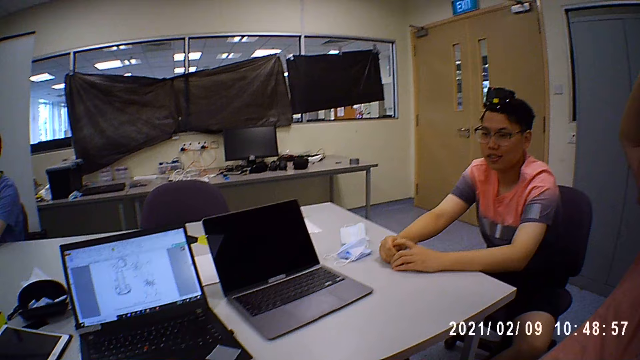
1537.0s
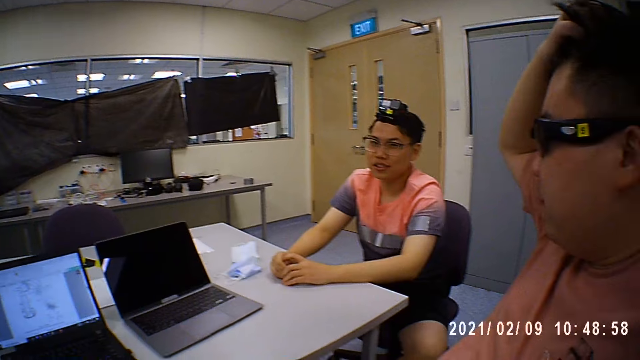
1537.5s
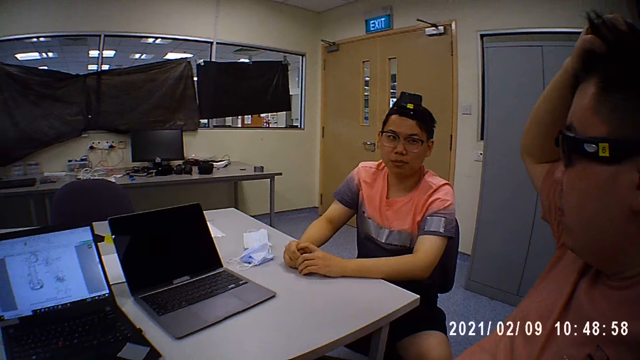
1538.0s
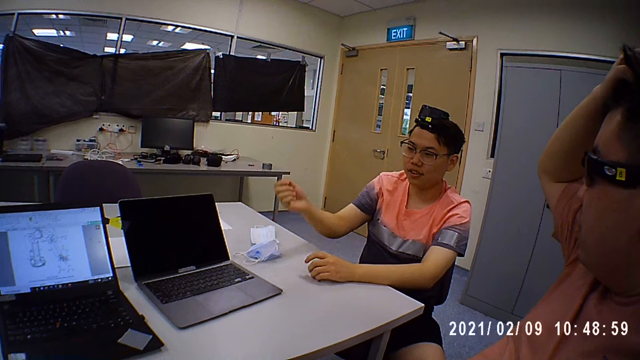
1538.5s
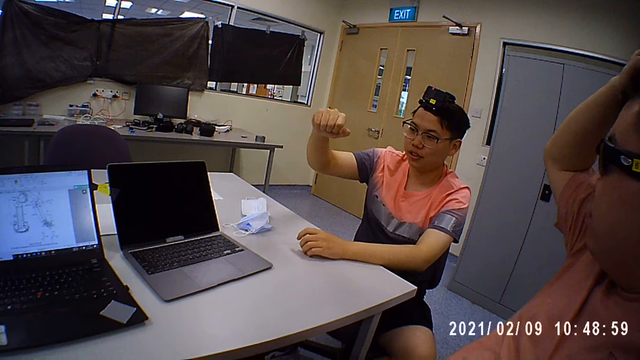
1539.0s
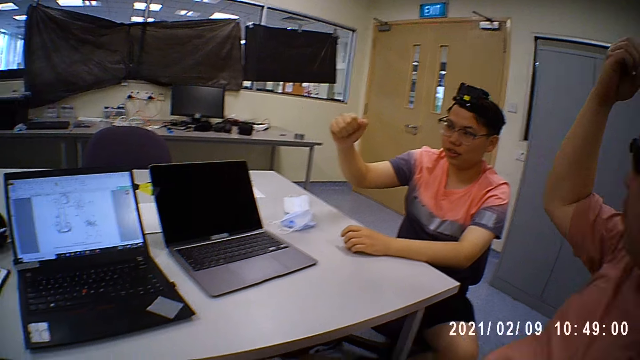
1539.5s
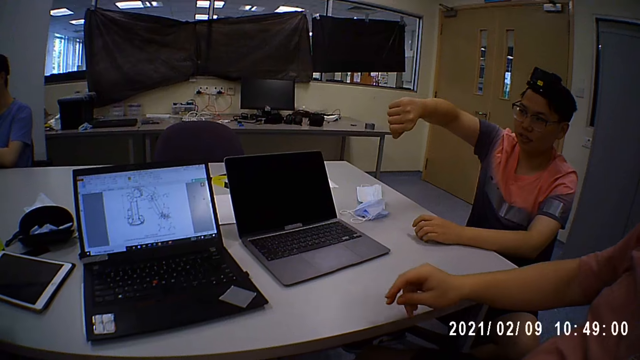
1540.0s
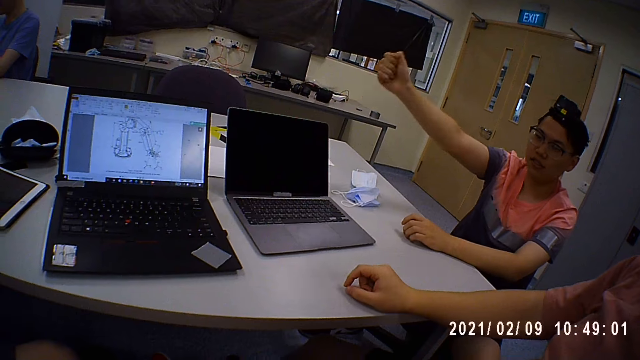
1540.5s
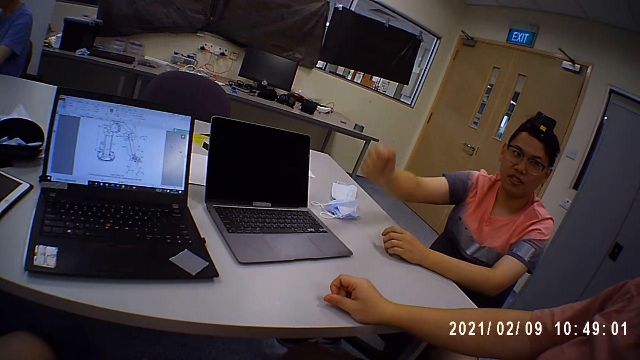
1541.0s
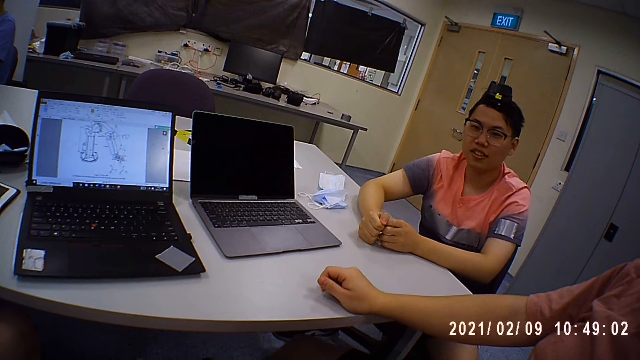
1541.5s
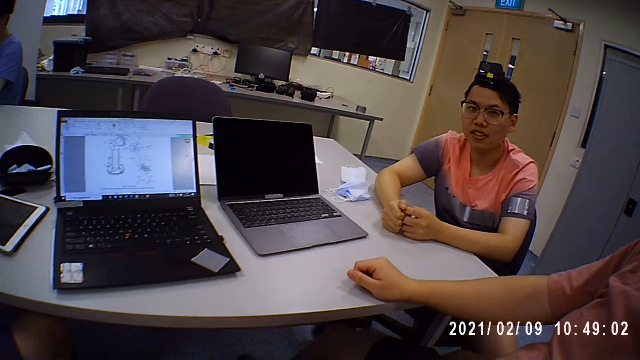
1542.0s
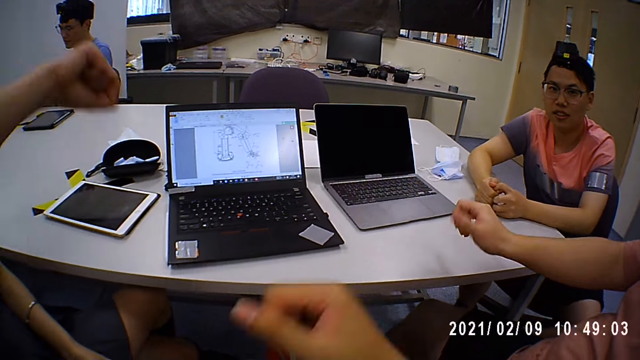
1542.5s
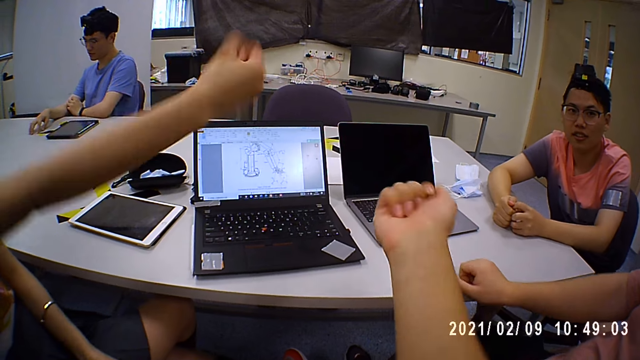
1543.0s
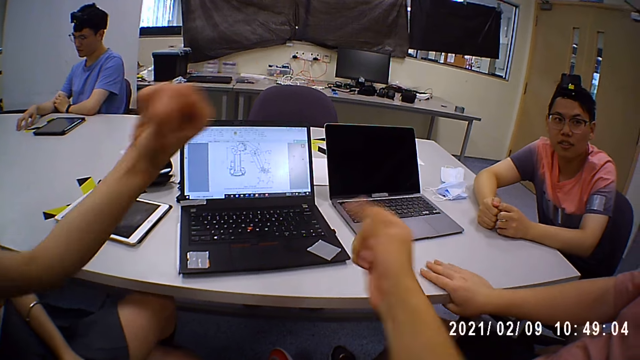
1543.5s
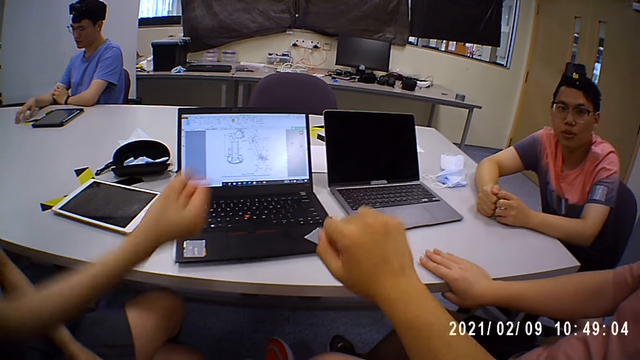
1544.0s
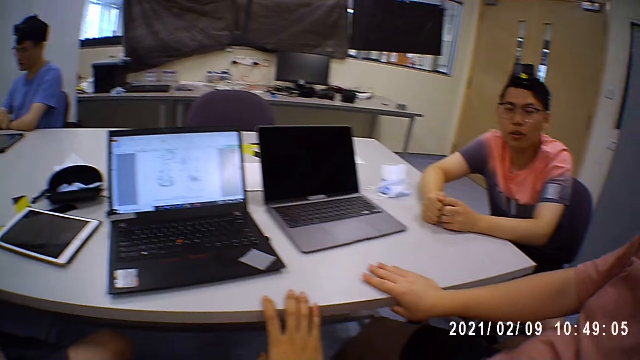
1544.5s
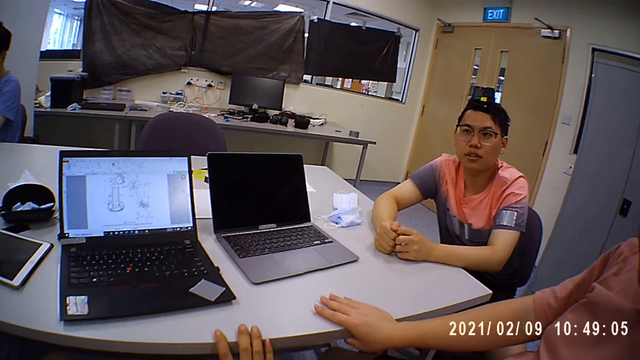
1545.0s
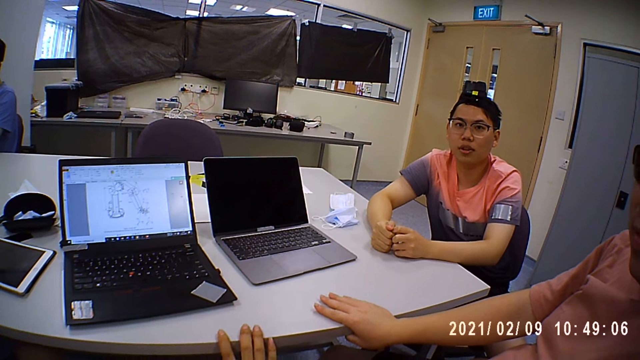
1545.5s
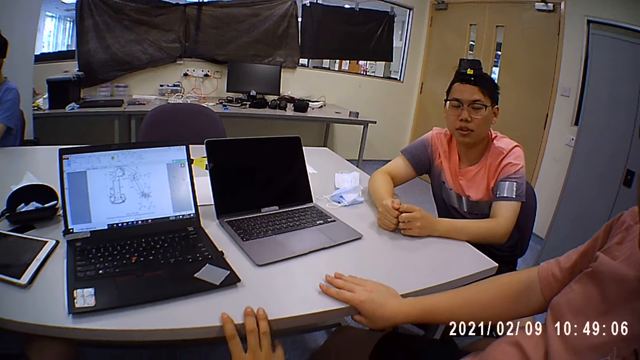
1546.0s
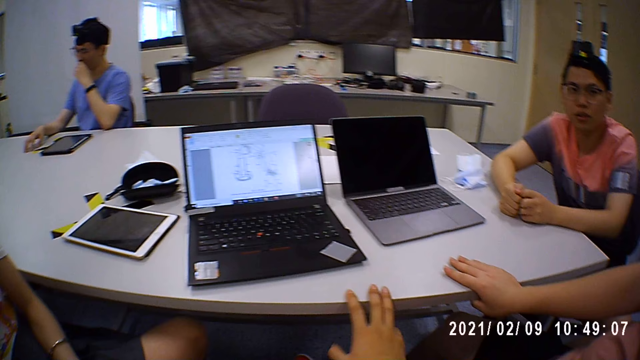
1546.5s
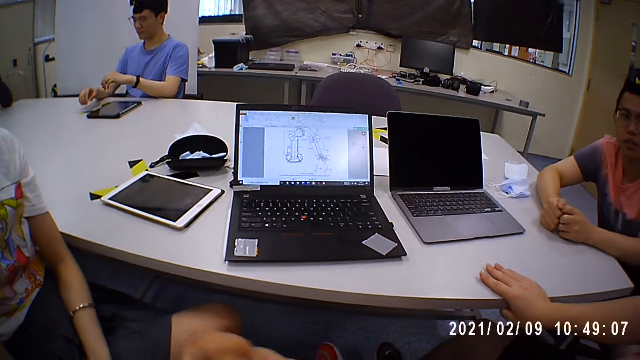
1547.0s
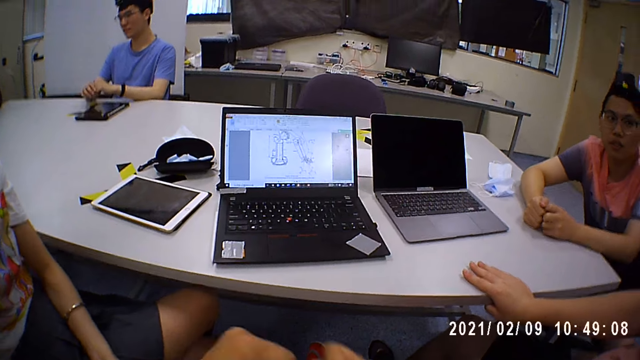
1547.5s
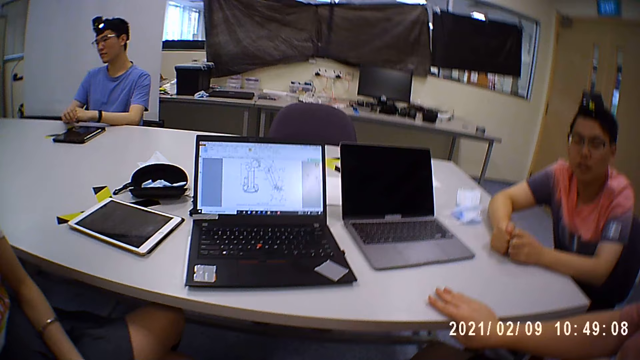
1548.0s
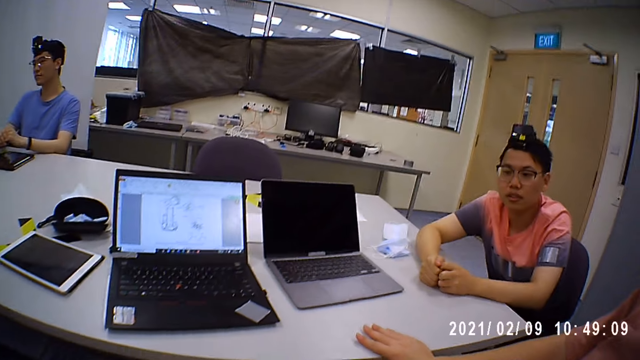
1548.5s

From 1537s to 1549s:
Someone talks. The camera wearer talks.

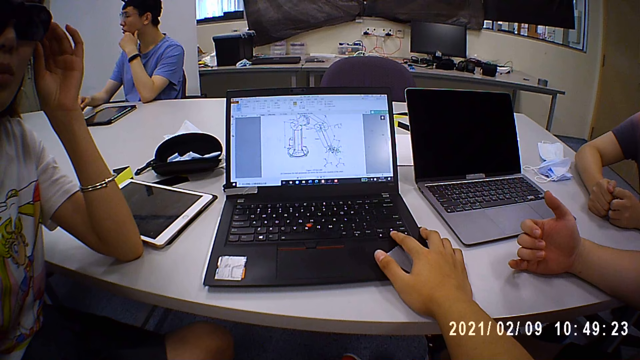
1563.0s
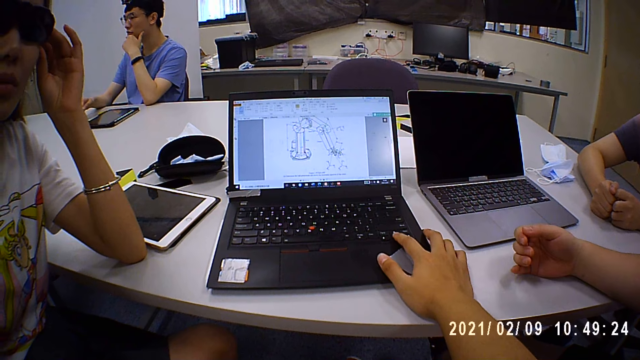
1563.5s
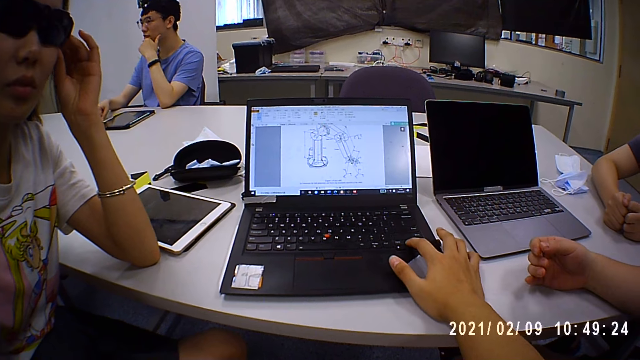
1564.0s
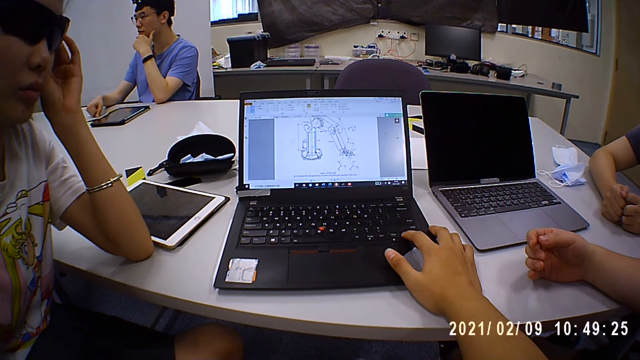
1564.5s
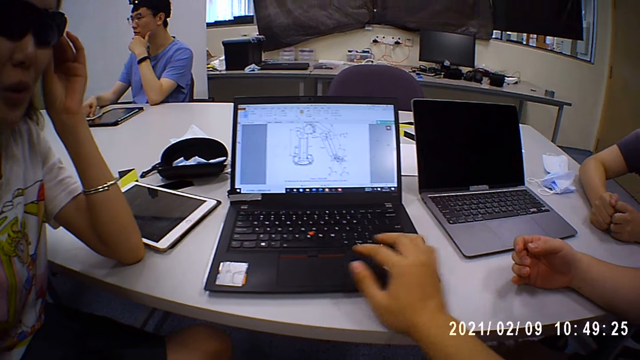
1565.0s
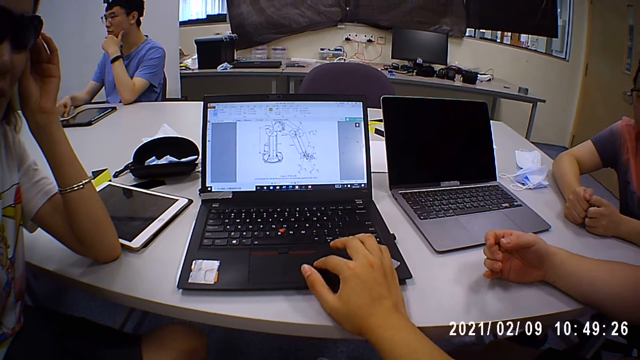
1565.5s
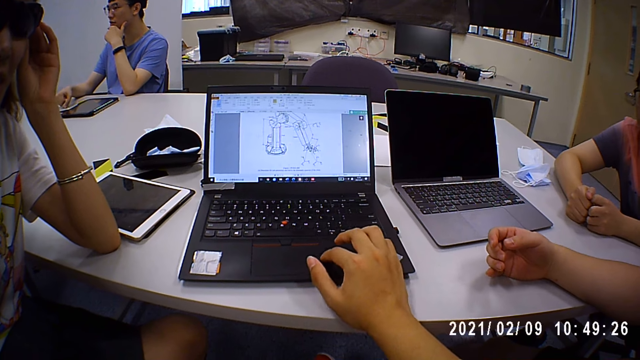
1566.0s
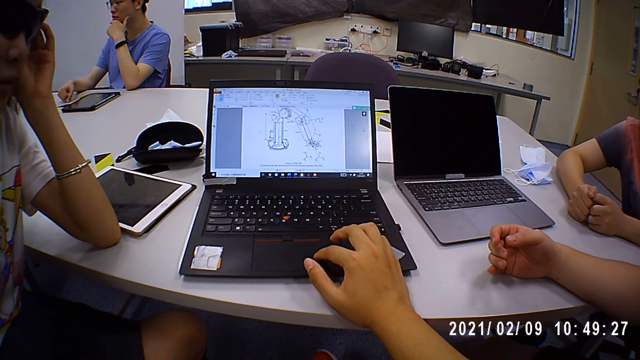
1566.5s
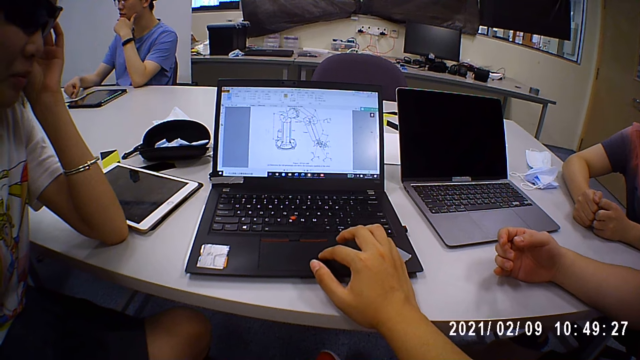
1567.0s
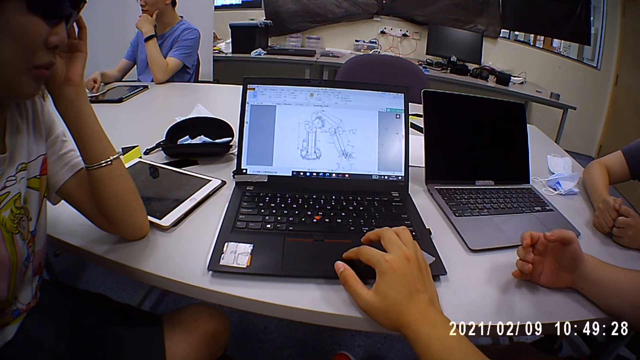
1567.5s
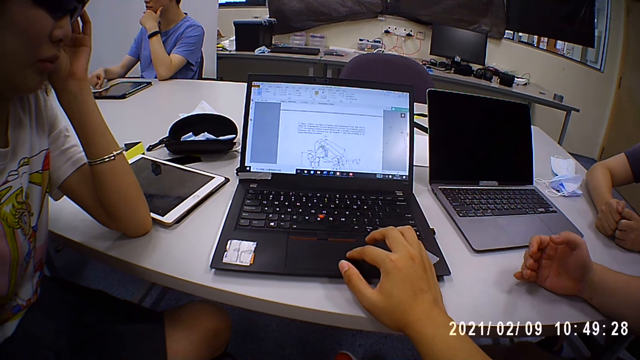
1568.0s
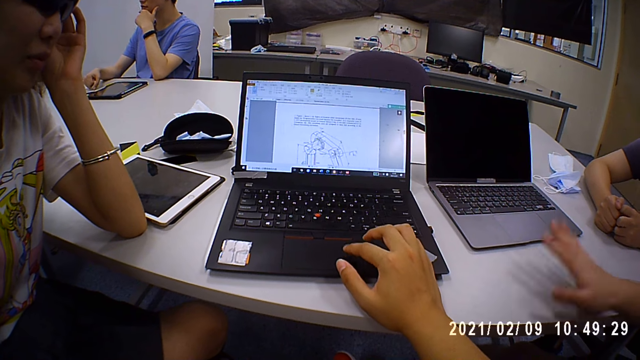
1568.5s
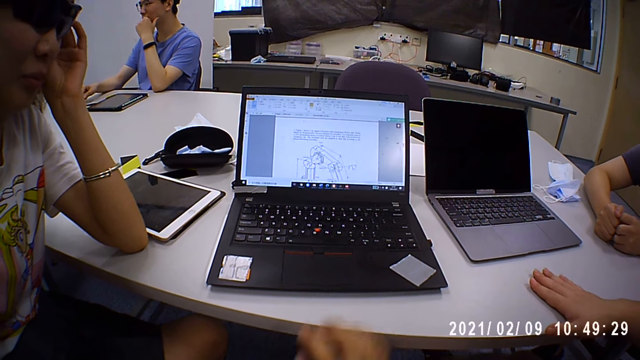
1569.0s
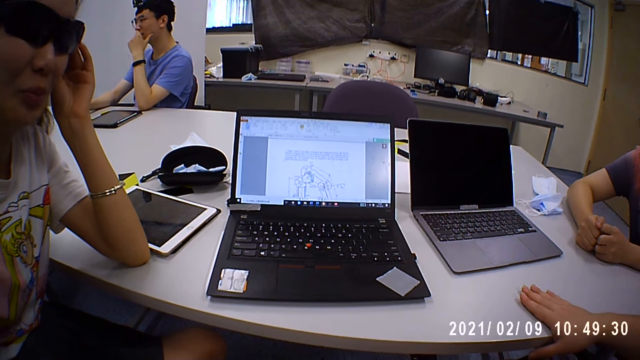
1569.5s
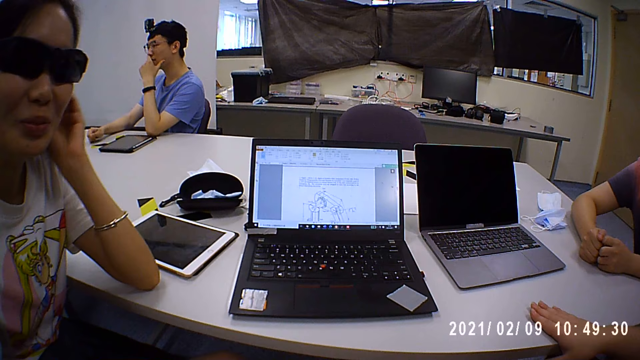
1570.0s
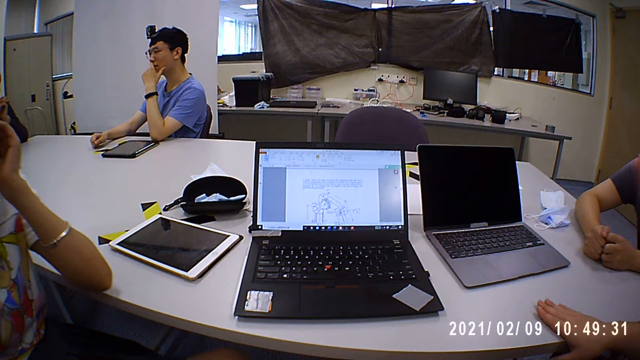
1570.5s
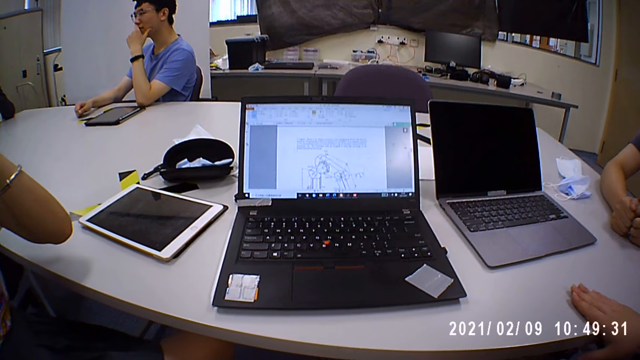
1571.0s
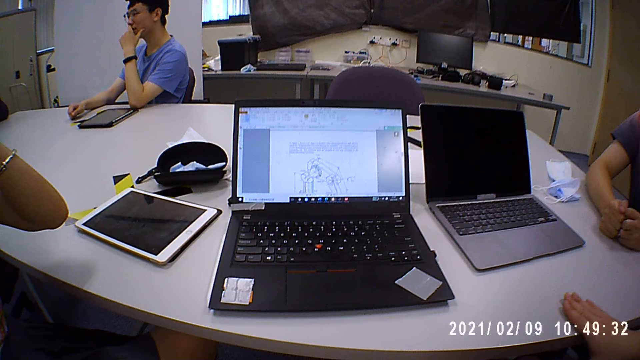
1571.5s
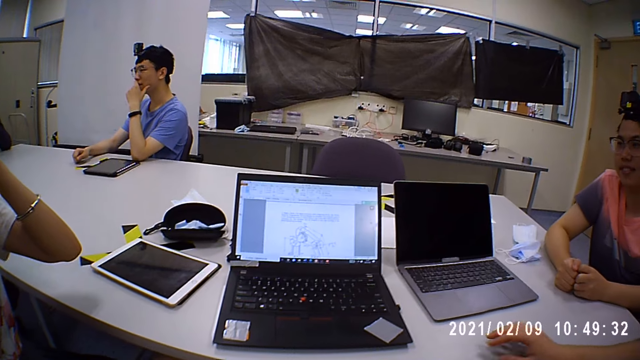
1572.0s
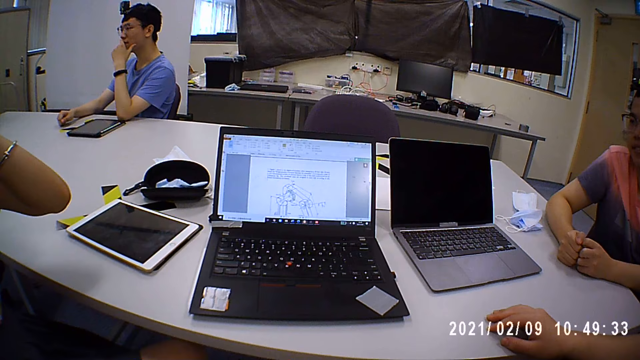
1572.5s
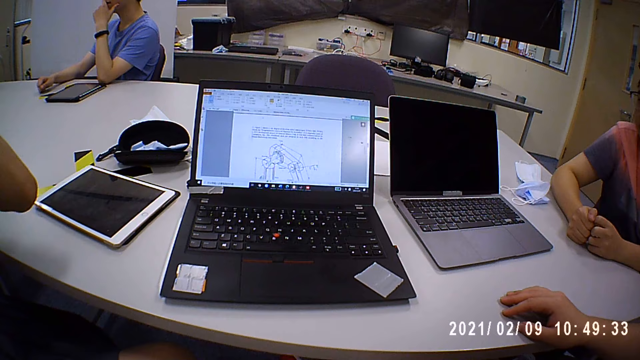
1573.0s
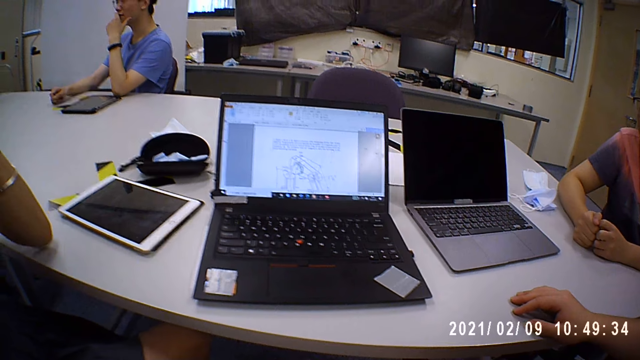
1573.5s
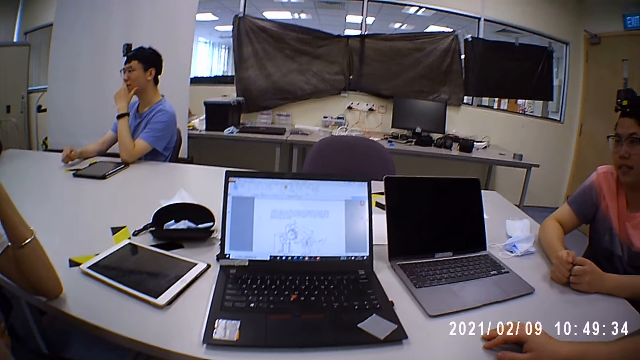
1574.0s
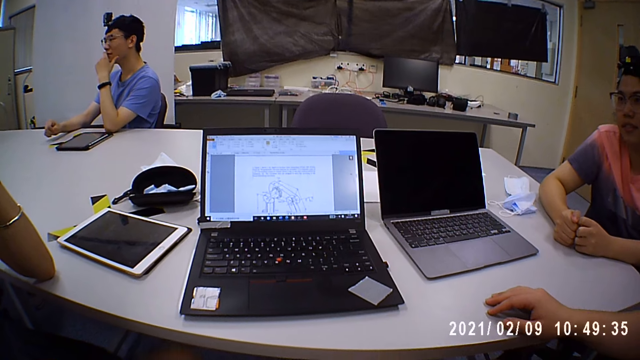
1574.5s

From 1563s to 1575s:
The camera wearer operates the black laptop on the table with his right hand. He interacts with a man, another man and a woman.
